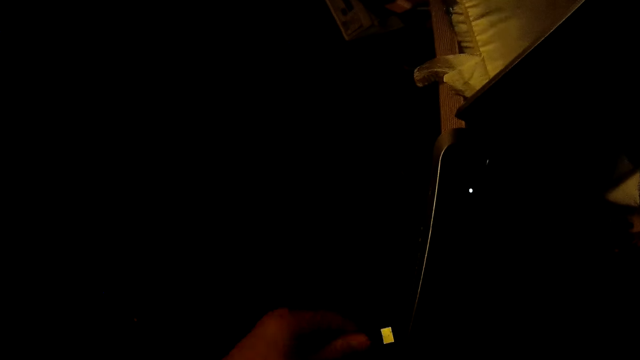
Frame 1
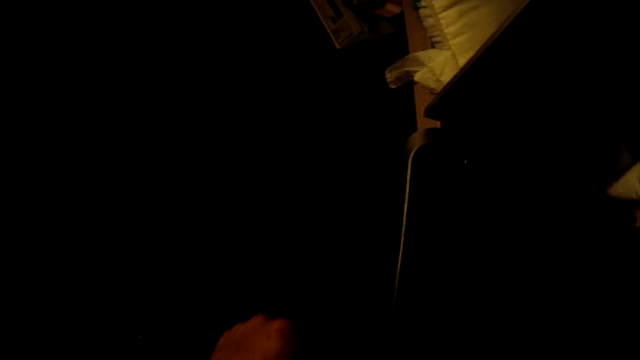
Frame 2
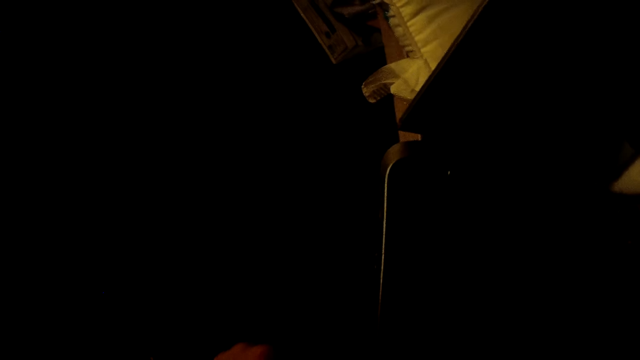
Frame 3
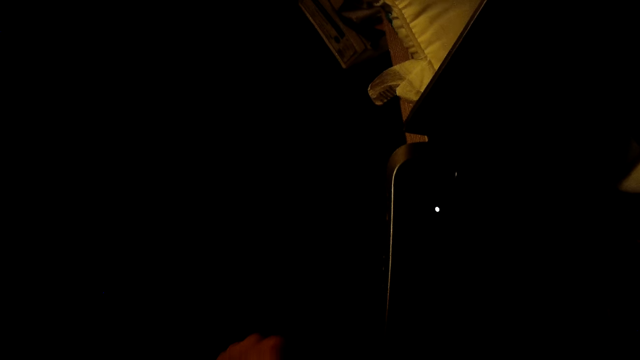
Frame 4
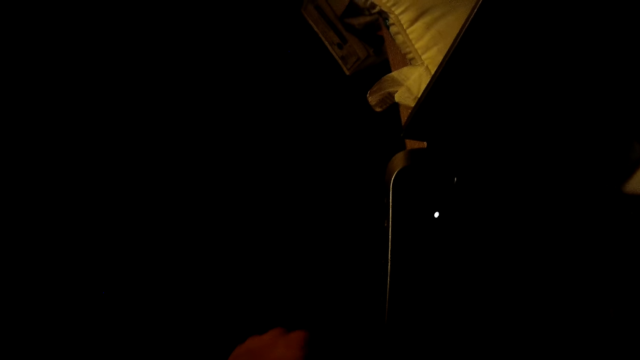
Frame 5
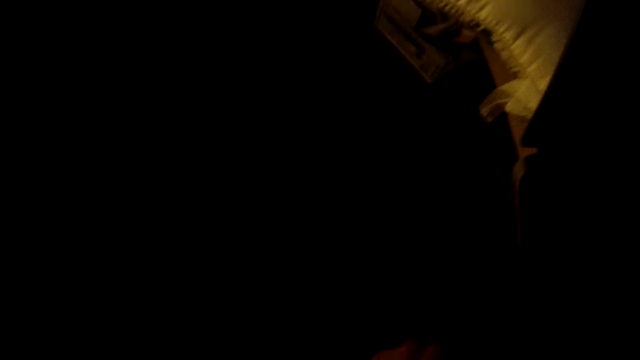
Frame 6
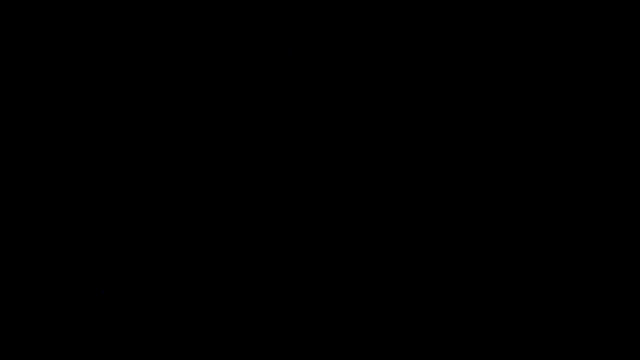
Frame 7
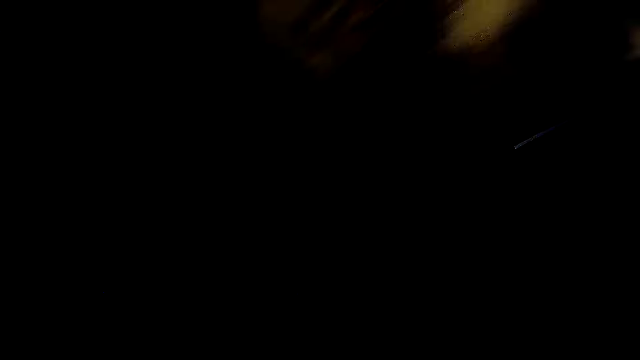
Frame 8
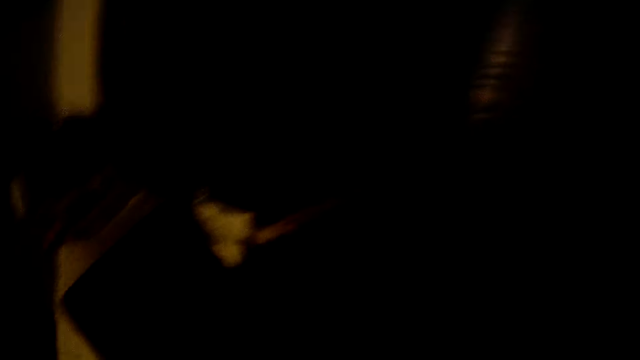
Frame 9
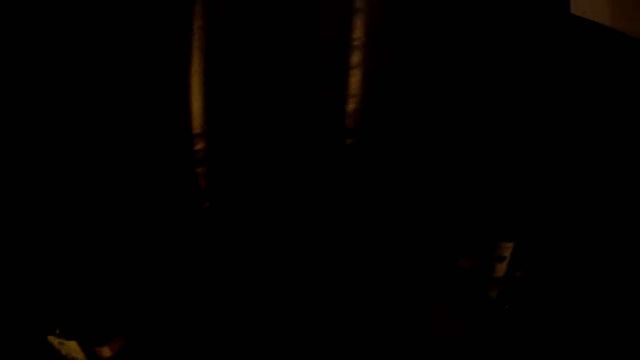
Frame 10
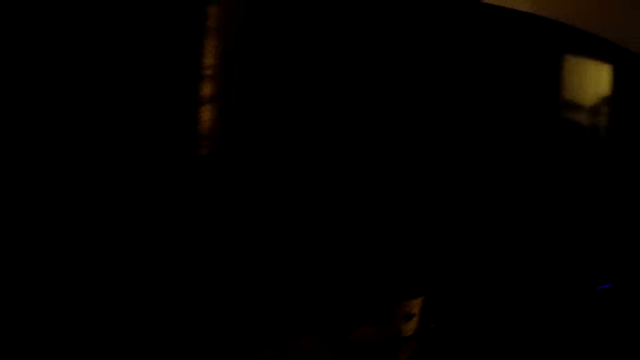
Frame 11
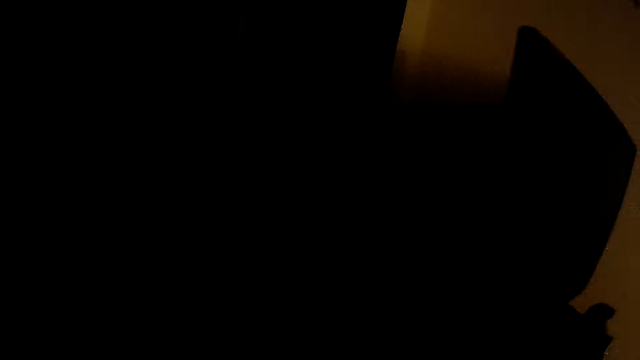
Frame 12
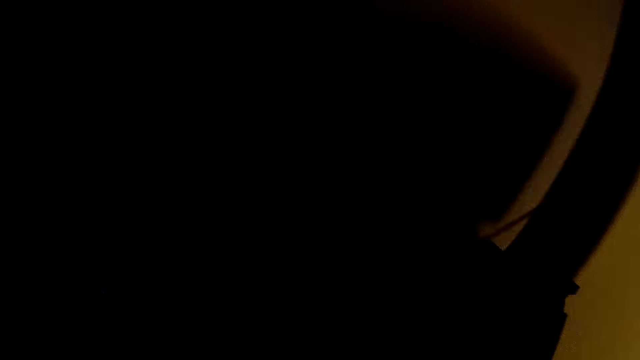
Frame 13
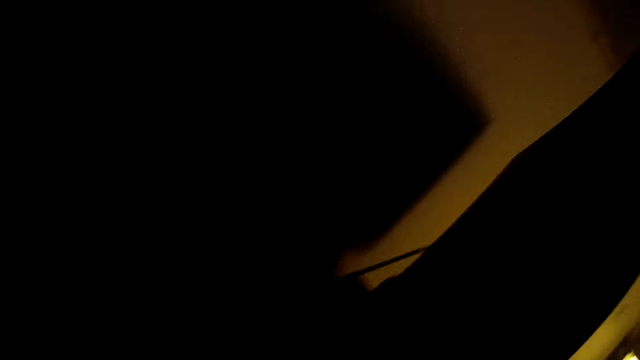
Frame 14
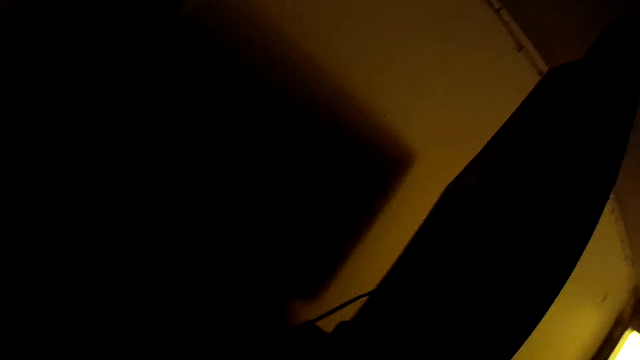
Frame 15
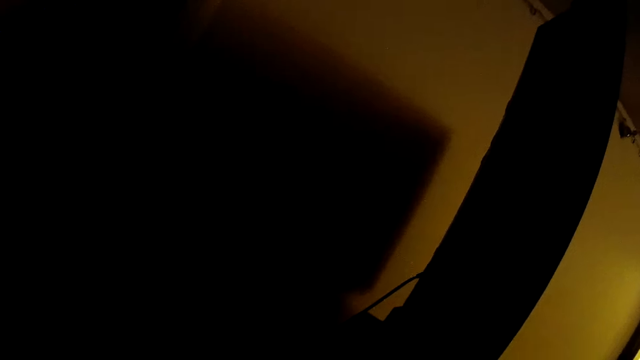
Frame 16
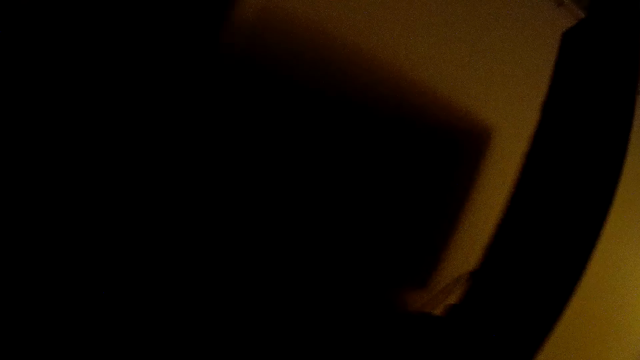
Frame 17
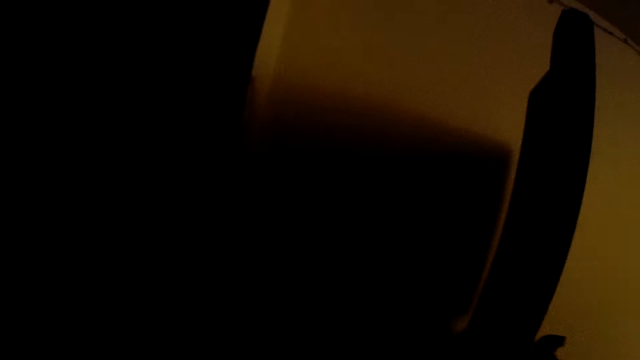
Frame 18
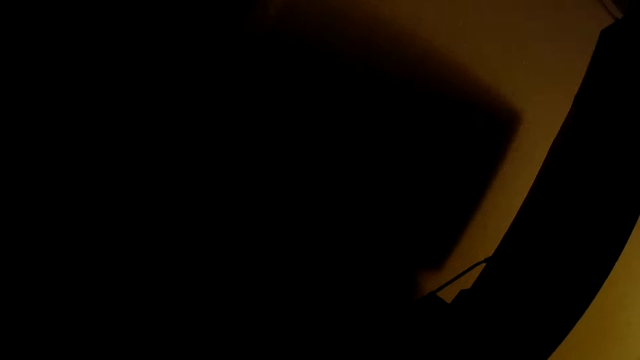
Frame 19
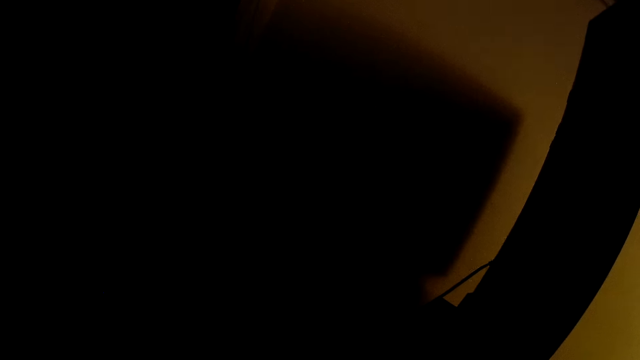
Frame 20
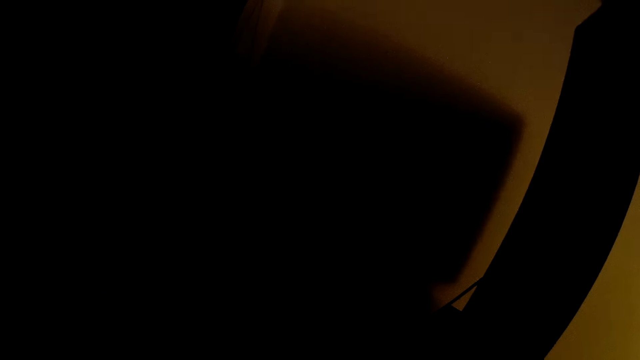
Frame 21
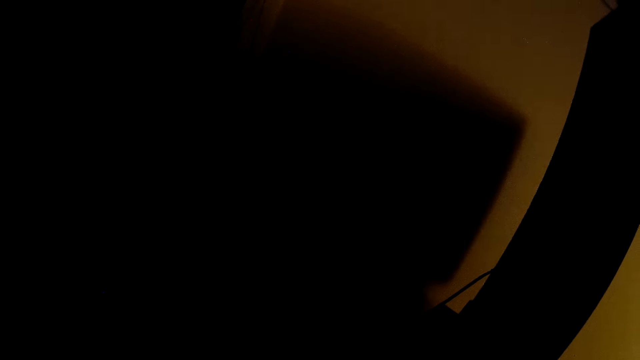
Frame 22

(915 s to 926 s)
The camera wearer stands at a point. They plug in a cable in the laptop. They look around. They walk around.

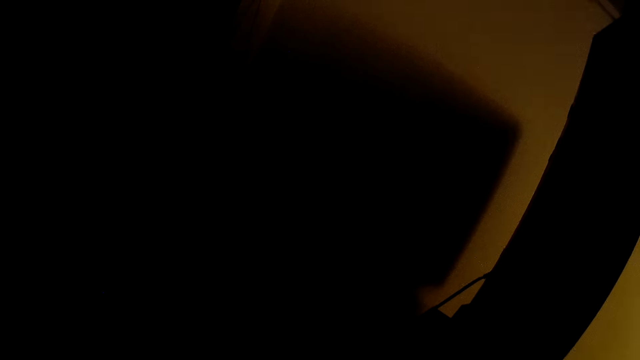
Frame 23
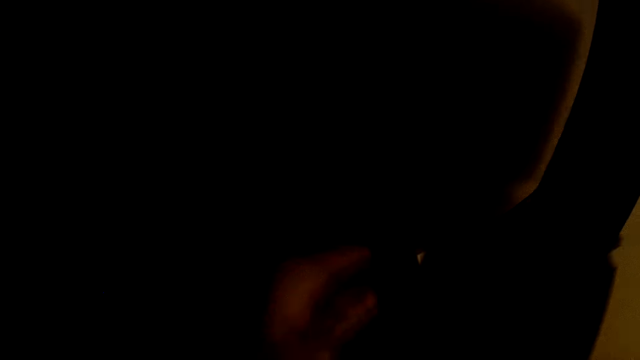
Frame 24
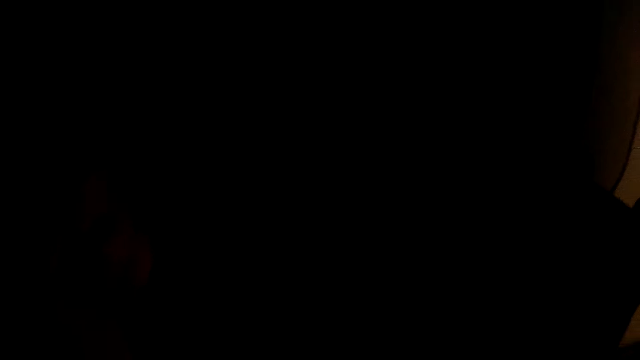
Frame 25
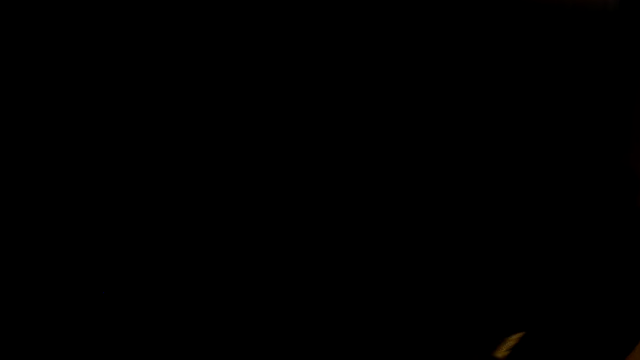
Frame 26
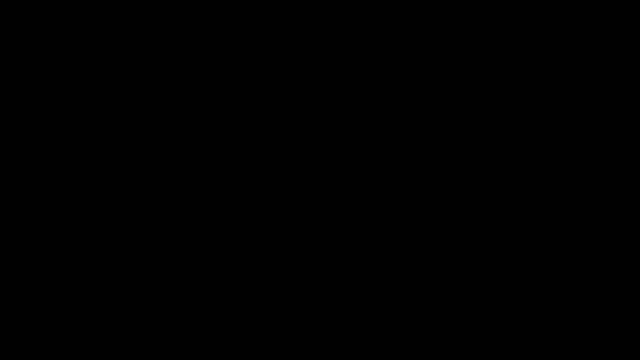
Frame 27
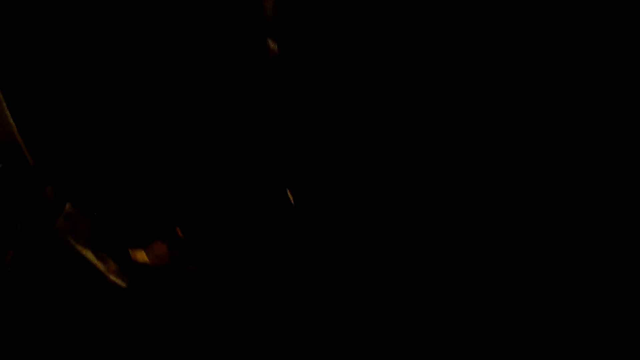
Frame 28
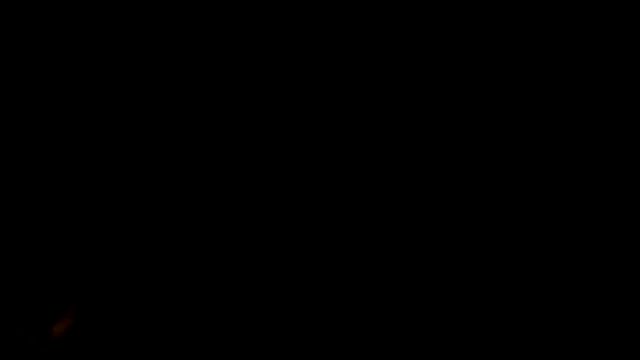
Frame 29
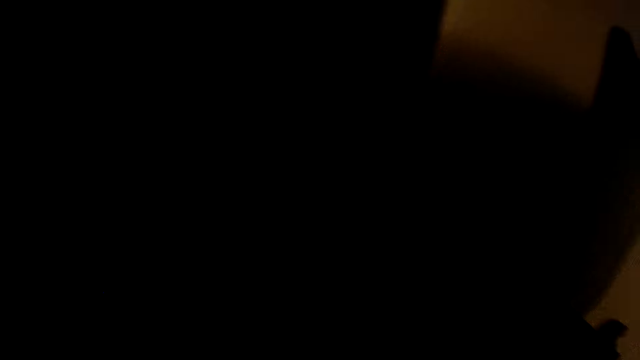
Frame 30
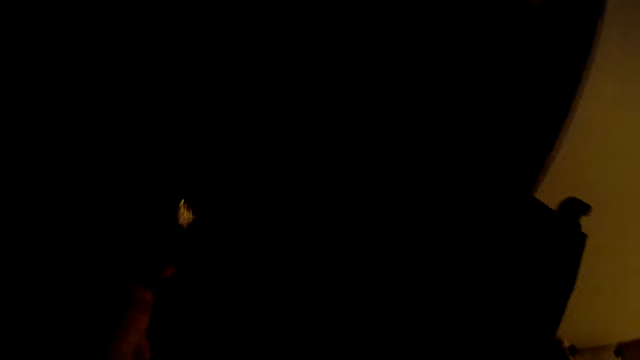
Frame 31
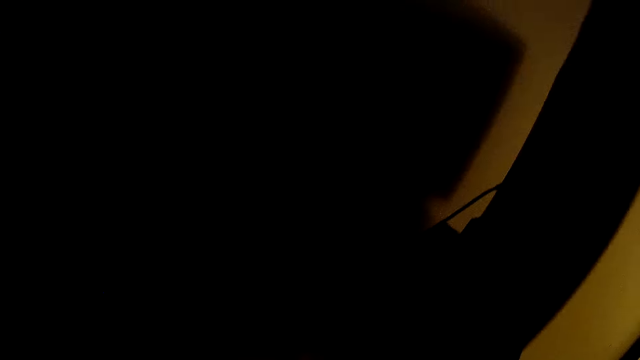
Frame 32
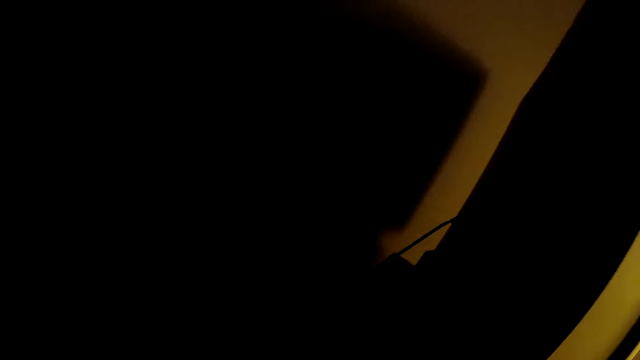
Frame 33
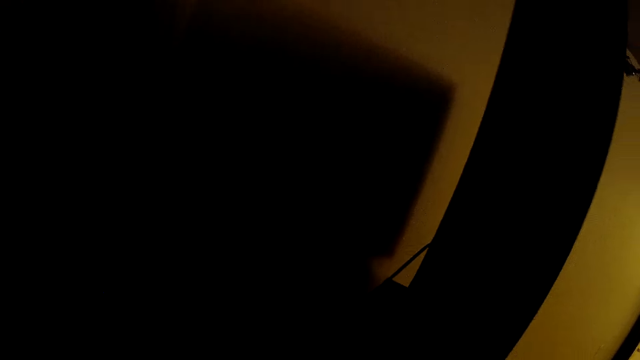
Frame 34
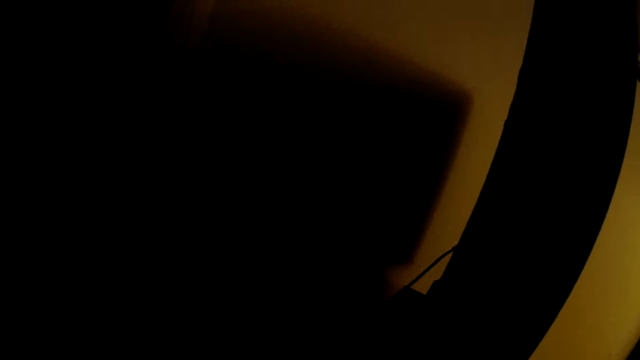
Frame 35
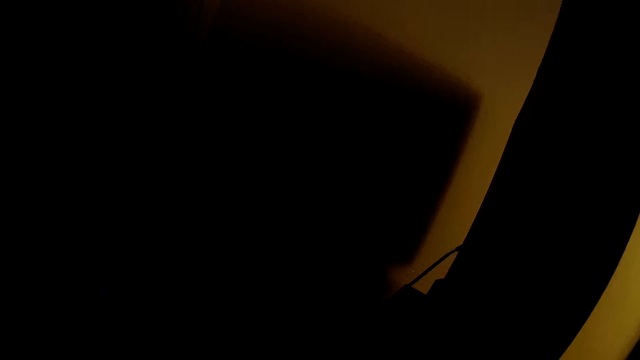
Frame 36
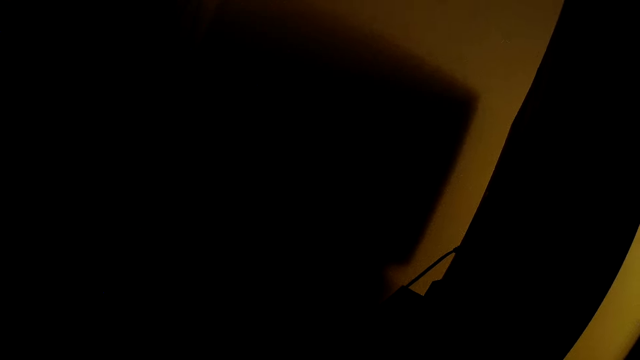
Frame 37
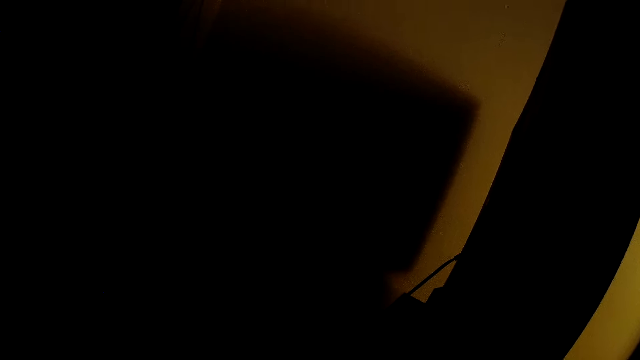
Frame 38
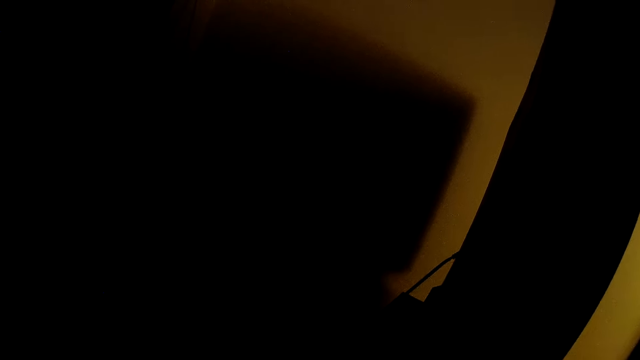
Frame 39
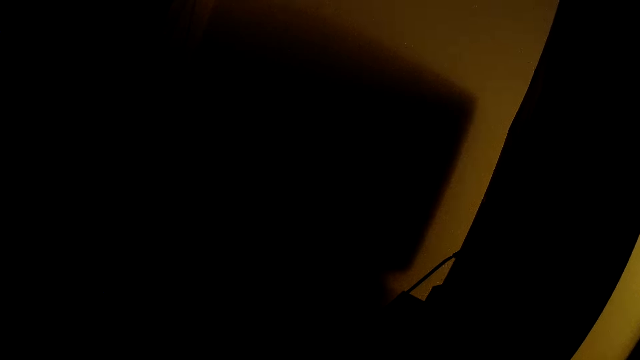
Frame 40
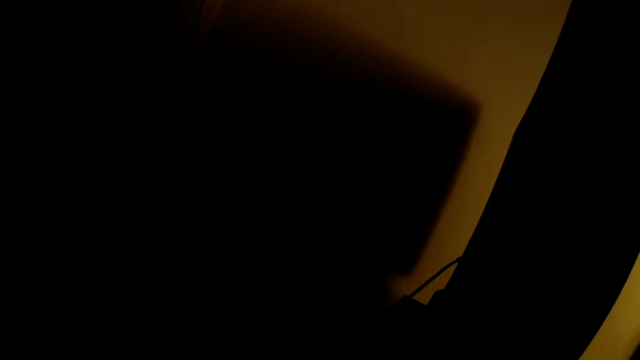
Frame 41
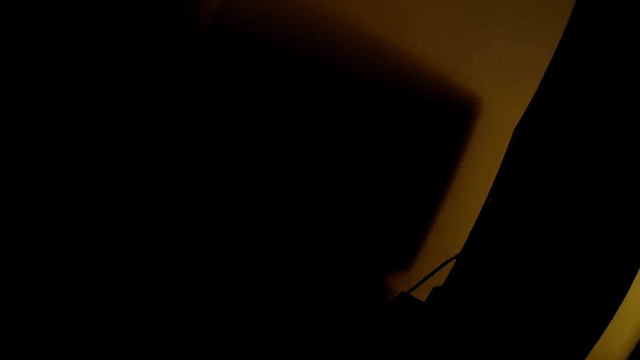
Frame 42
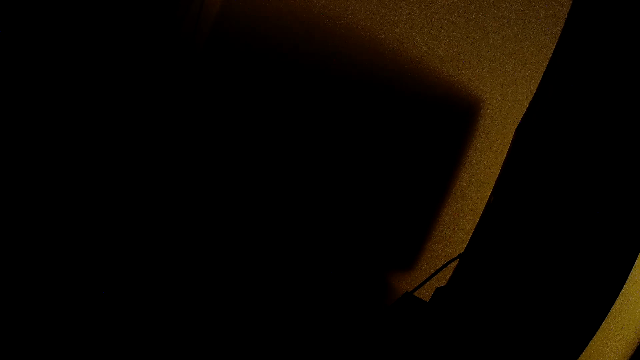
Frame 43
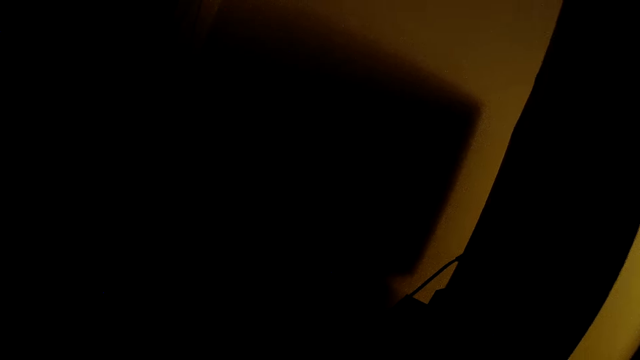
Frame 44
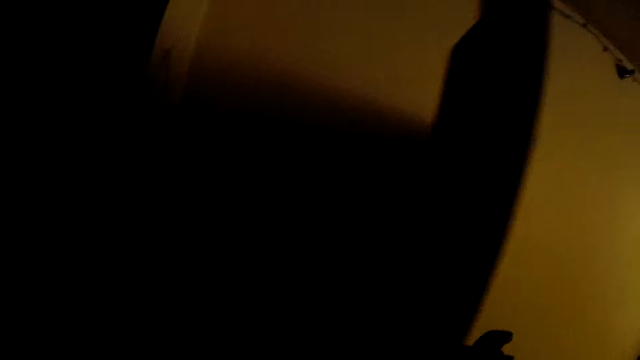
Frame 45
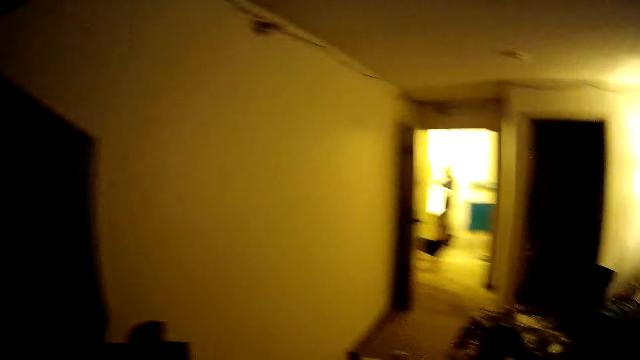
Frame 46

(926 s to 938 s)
The camera wearer raises the hand. They look around.
